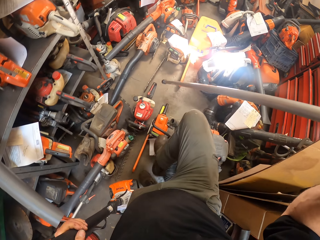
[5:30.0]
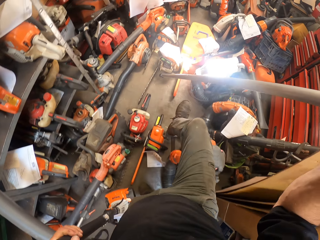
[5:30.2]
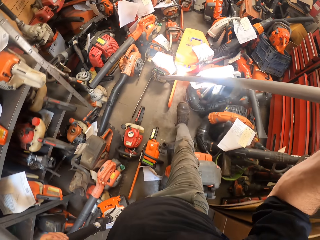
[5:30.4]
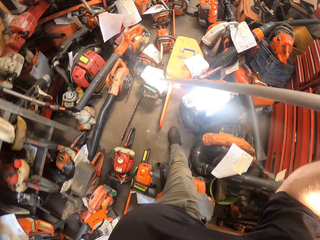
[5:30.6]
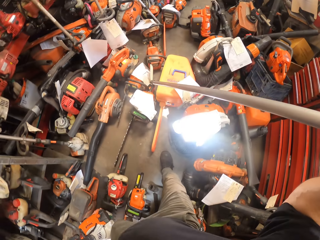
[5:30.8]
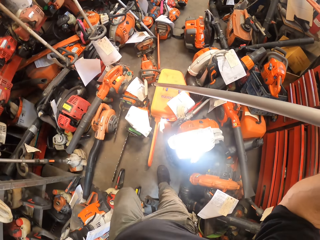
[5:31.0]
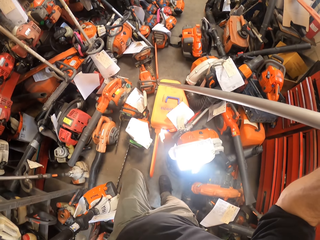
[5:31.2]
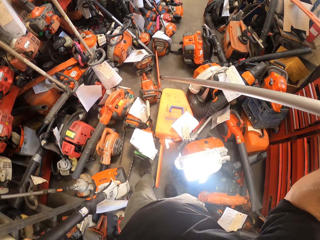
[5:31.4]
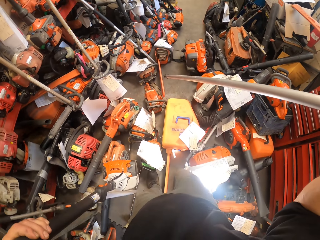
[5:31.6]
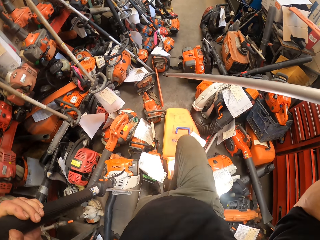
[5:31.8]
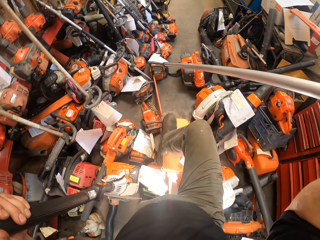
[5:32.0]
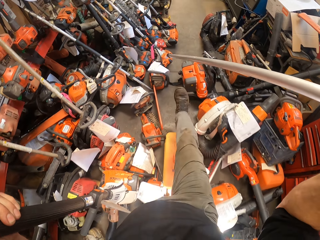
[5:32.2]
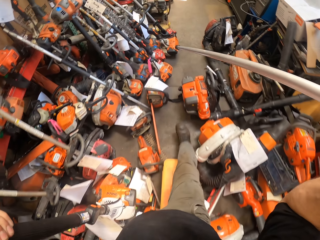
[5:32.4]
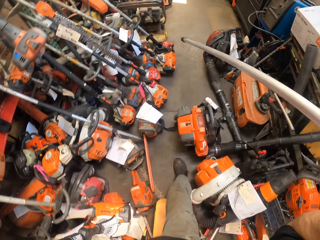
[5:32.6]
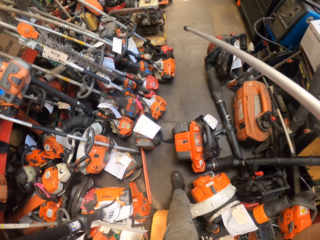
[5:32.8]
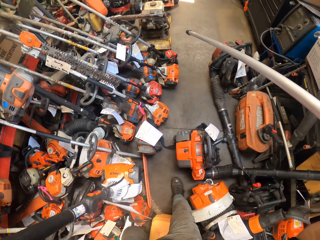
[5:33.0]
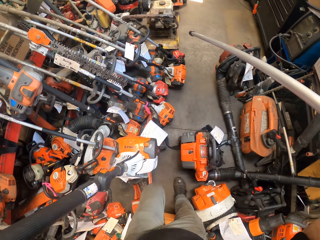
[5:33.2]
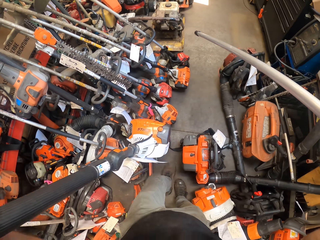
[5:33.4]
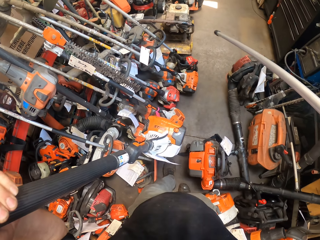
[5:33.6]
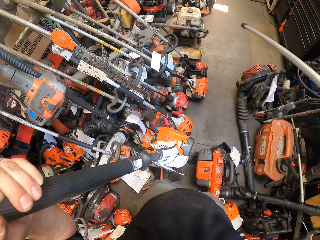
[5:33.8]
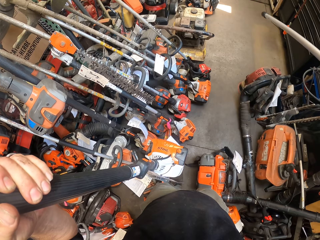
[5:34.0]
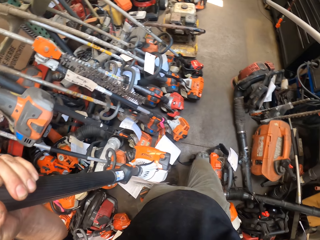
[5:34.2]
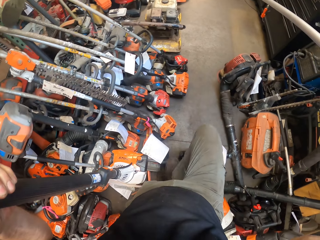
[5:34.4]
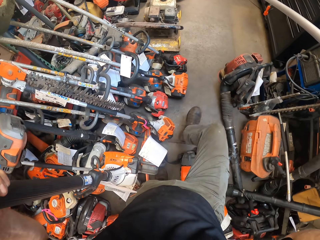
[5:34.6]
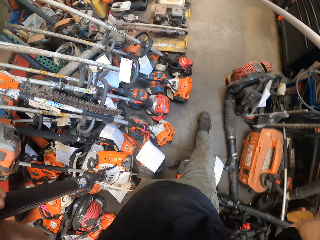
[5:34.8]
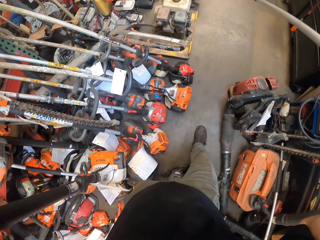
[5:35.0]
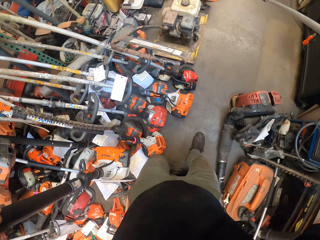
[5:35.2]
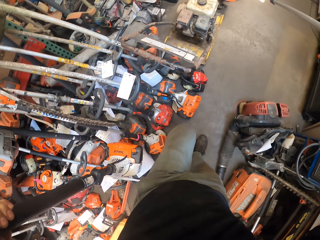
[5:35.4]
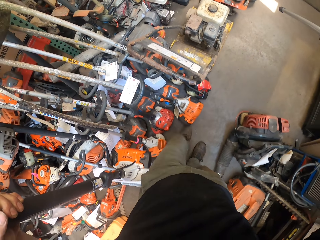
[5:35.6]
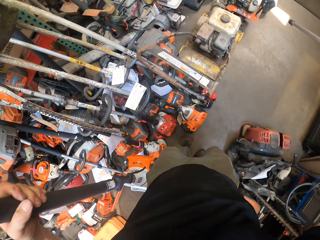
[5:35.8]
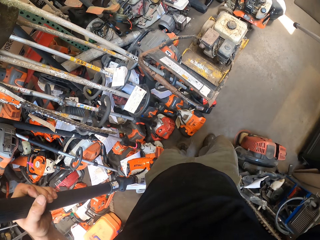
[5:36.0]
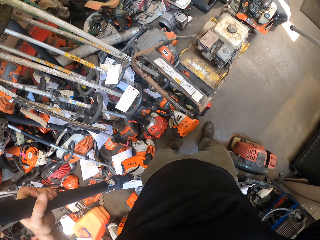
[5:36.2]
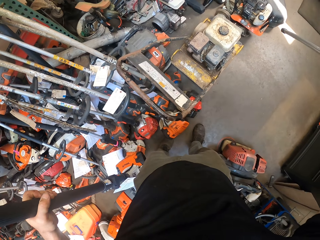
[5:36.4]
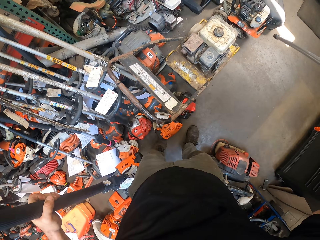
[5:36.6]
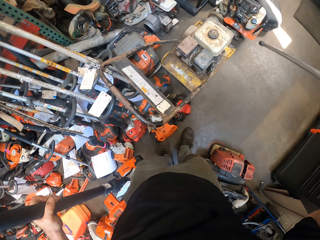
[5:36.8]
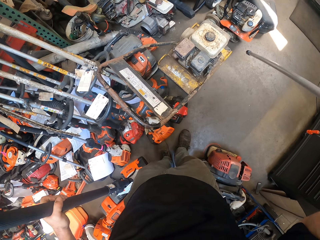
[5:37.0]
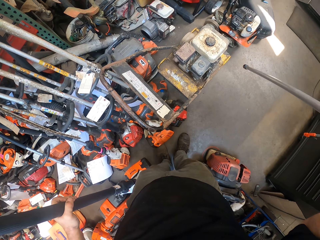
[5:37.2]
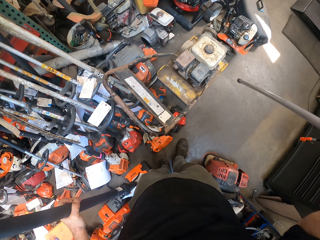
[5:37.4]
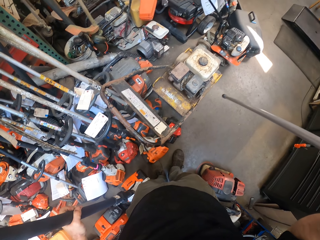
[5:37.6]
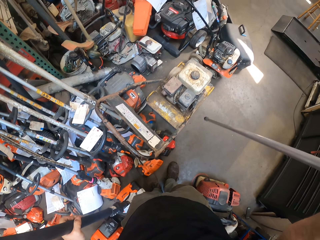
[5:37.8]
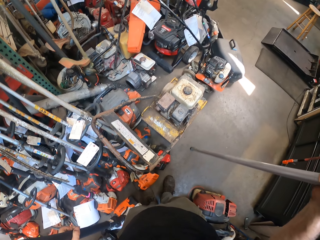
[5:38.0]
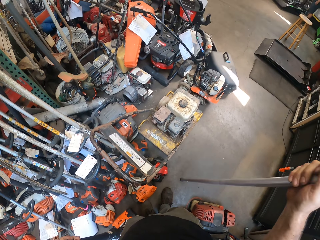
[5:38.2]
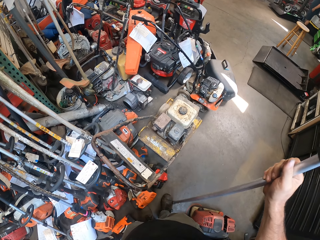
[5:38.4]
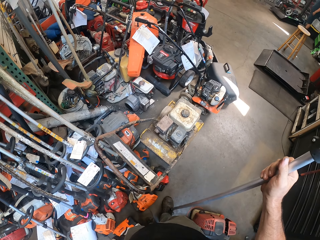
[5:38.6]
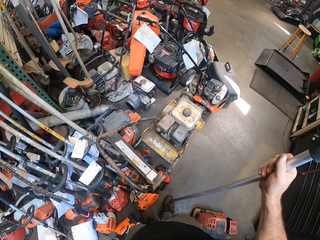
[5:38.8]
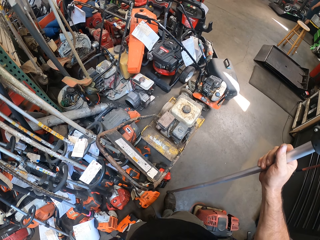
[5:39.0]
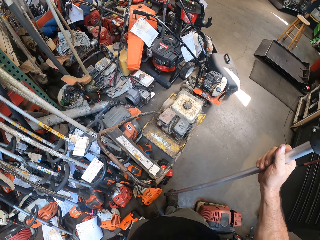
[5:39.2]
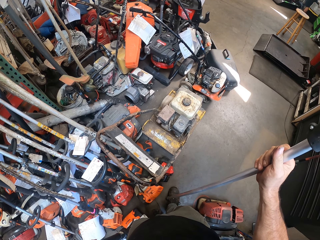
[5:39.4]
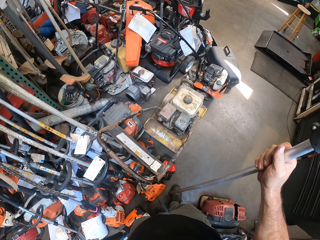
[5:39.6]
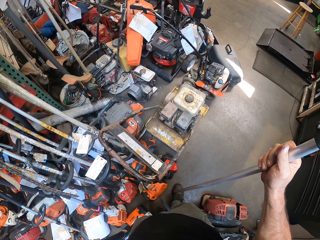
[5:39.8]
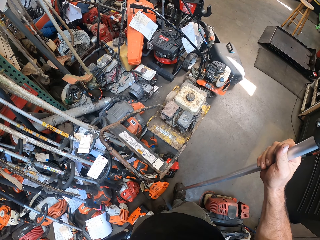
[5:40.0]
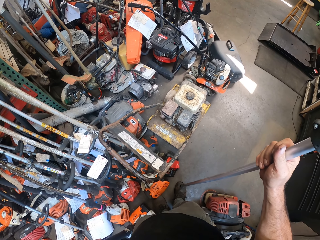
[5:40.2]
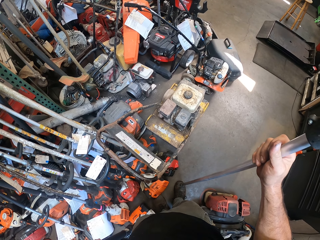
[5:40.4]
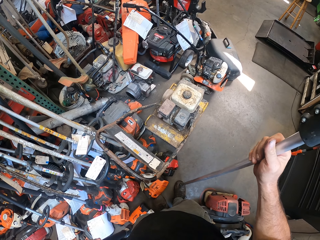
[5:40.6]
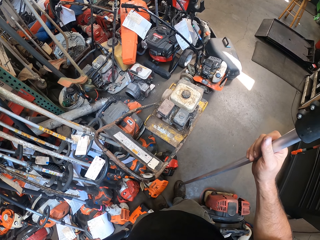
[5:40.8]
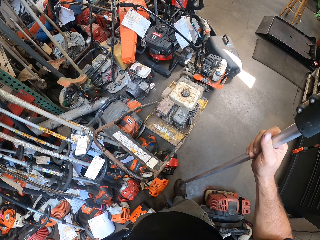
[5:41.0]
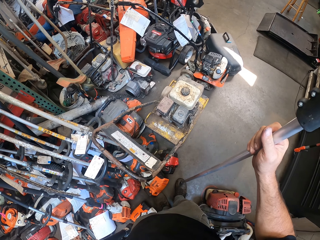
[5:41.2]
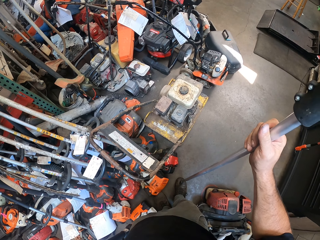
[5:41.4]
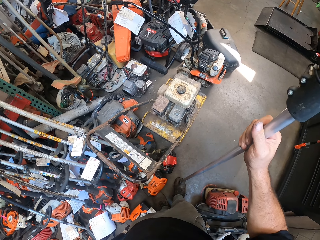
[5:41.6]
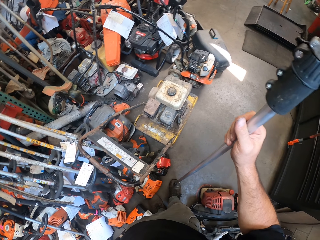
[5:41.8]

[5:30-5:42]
The camera wearer steps out of the store compartment. They walk around and stop to look around.

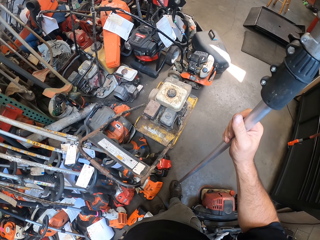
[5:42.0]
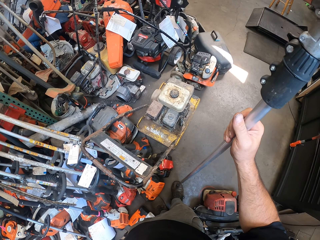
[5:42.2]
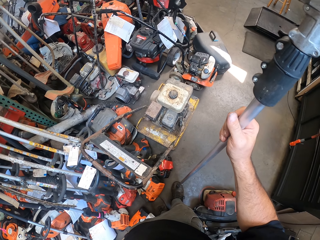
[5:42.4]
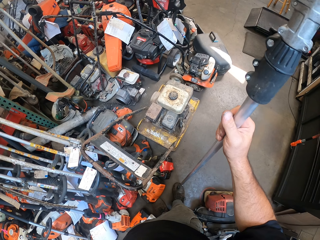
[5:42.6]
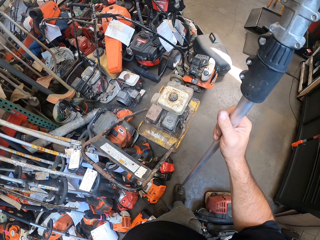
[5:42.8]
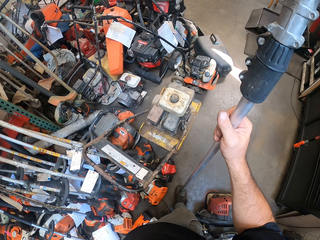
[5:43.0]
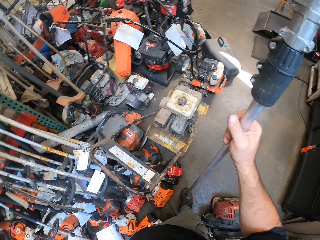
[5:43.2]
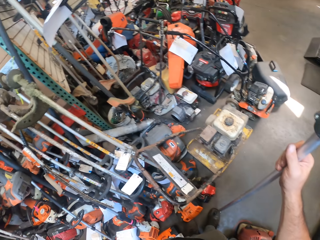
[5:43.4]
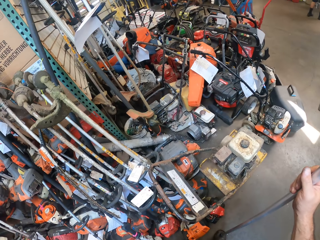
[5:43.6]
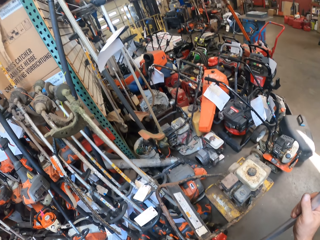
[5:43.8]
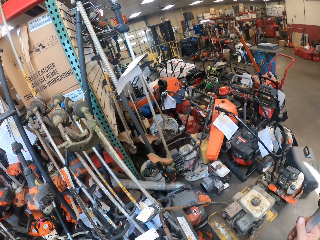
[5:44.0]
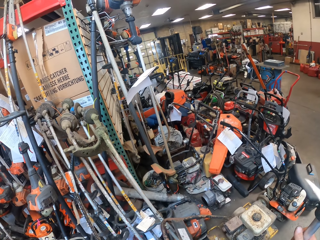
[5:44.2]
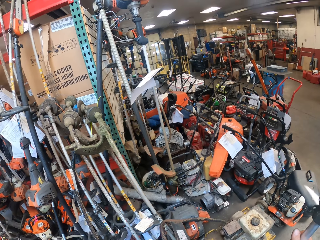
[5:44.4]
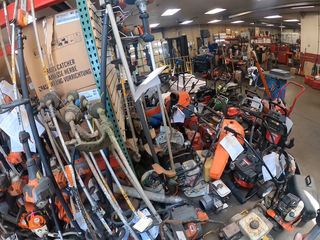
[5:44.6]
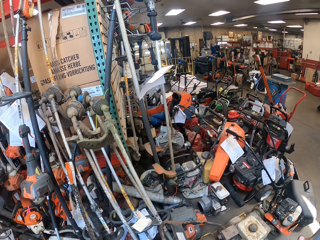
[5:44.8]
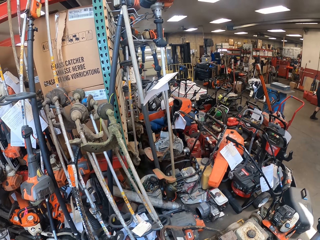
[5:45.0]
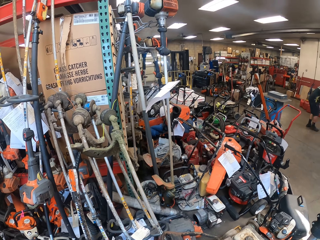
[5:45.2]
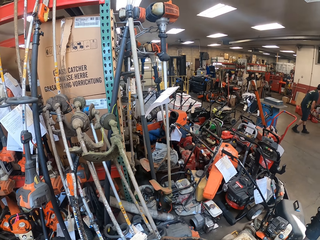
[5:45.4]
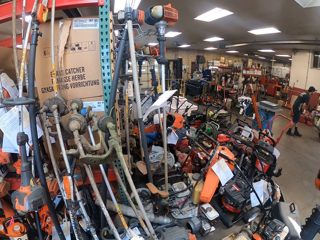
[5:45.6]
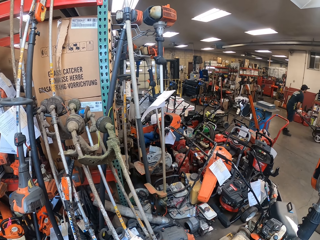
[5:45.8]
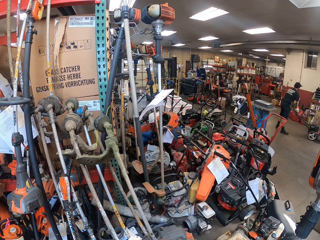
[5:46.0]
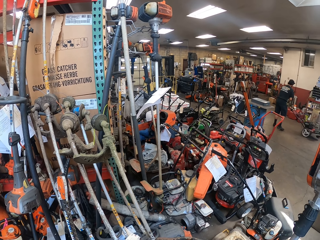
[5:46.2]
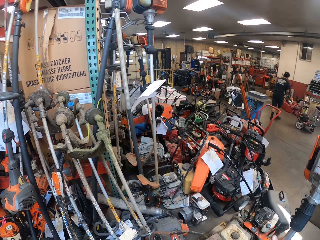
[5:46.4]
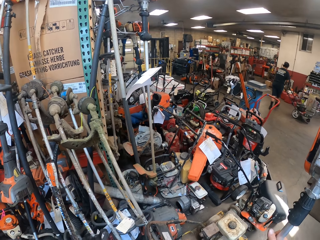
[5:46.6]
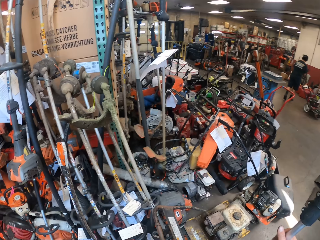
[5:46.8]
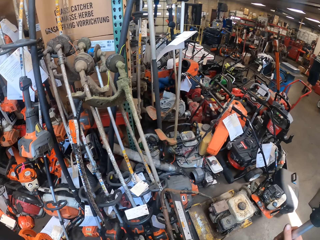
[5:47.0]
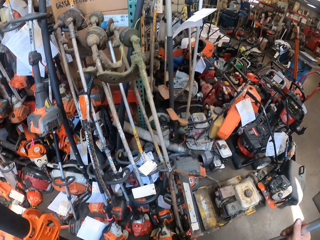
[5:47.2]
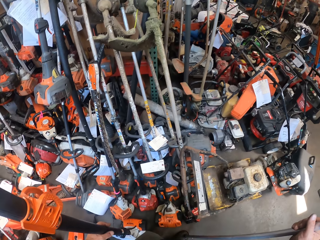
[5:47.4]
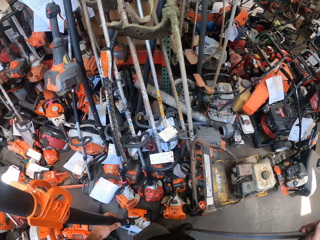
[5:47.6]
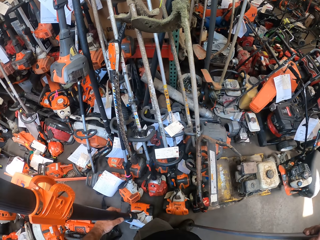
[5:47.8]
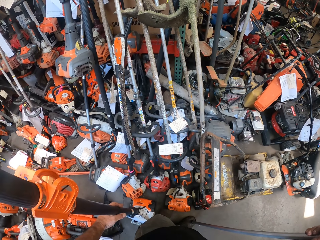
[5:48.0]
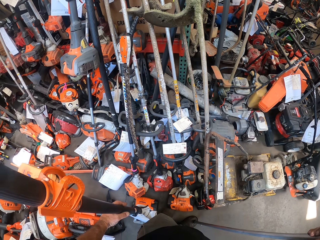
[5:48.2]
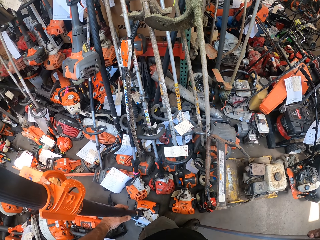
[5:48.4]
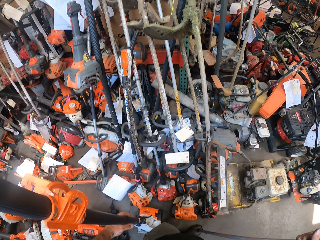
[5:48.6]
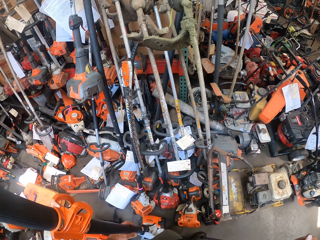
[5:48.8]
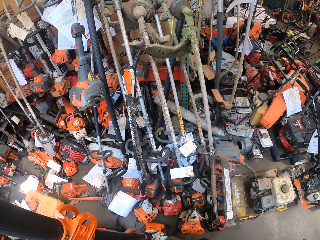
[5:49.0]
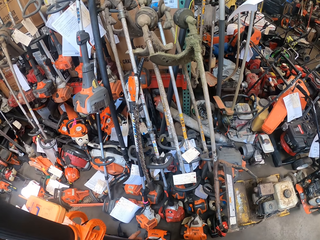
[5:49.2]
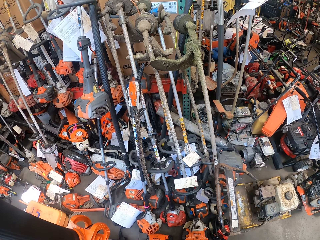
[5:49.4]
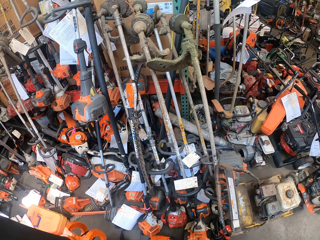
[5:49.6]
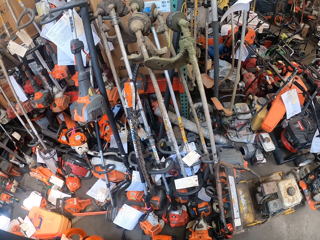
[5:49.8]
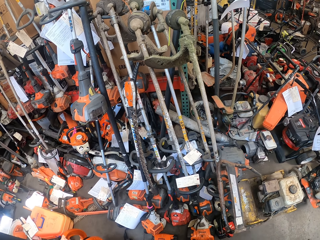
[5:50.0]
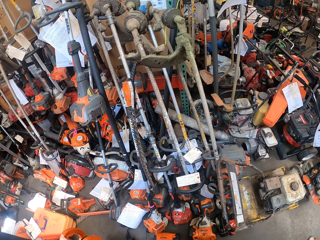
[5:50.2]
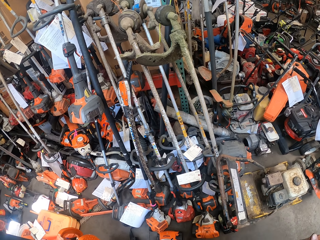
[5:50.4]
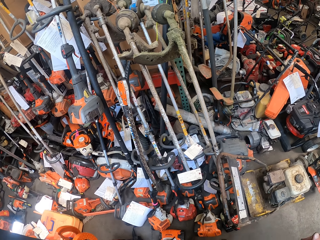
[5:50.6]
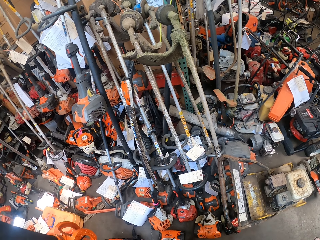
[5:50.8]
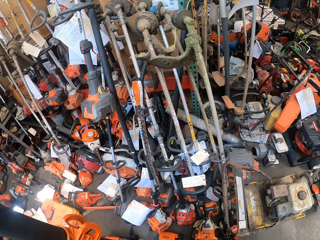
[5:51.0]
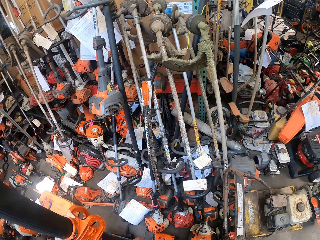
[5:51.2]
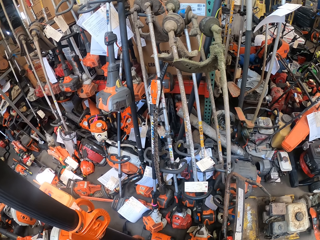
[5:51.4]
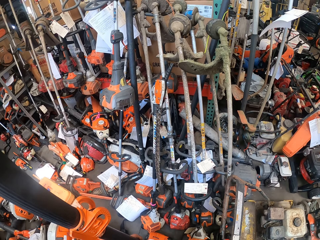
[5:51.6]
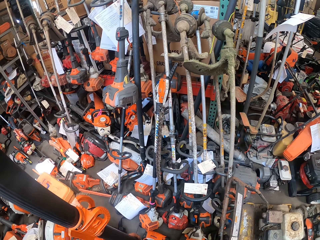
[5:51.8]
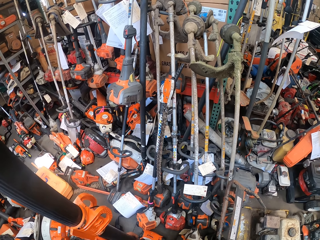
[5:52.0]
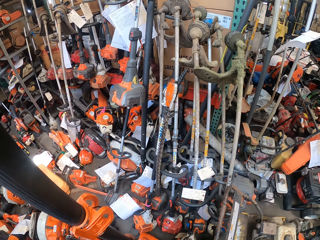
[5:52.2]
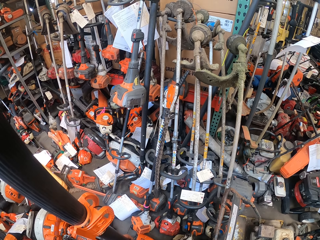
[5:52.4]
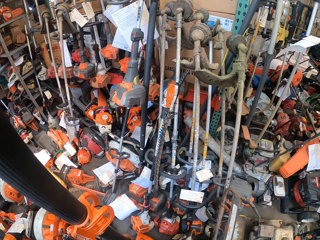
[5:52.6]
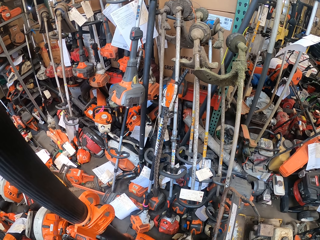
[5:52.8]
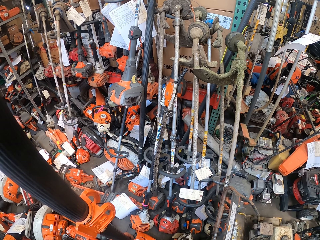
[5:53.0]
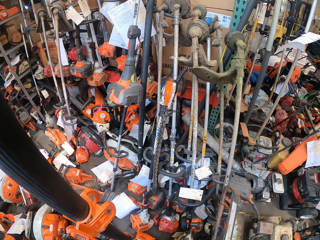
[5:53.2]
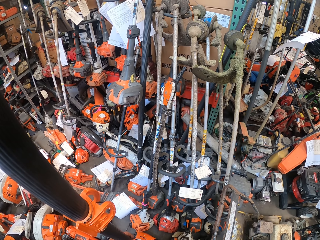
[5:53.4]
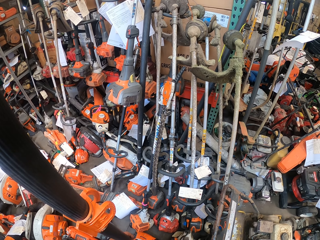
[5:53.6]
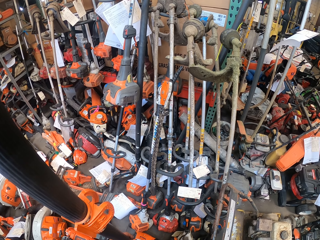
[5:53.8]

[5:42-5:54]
A colleague pulls a lawnmower in the workshop.
